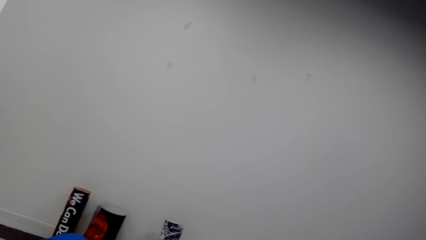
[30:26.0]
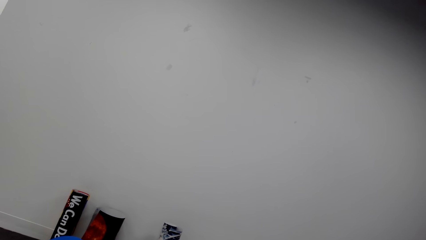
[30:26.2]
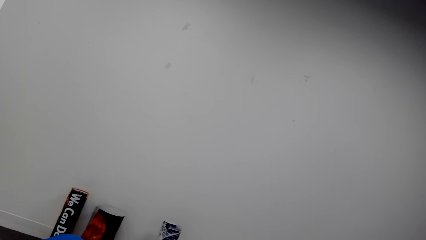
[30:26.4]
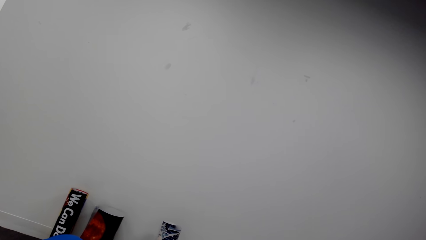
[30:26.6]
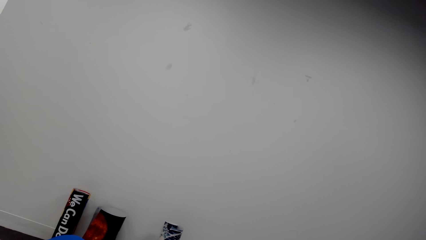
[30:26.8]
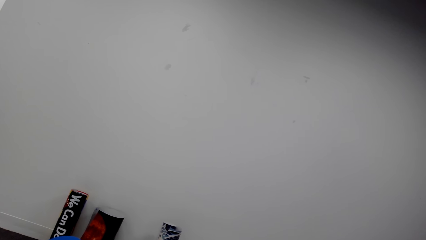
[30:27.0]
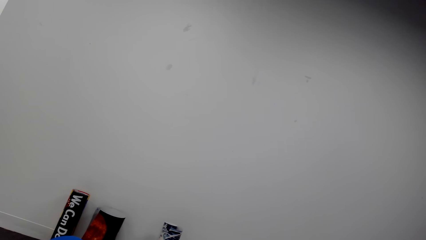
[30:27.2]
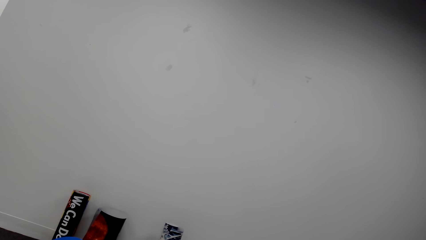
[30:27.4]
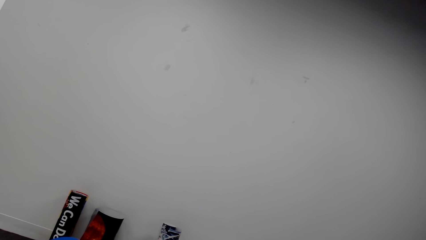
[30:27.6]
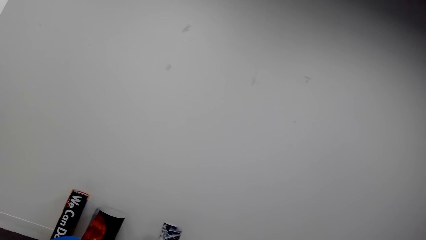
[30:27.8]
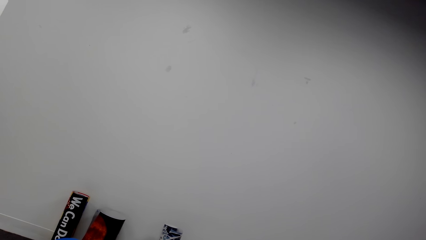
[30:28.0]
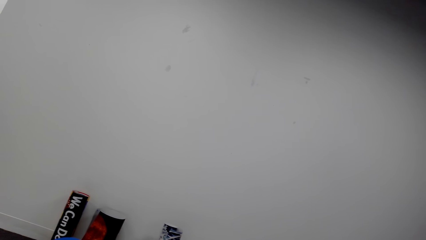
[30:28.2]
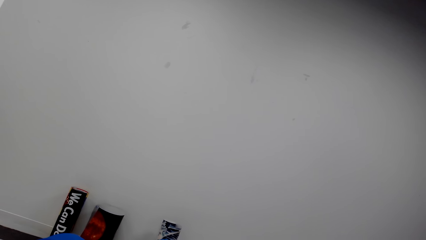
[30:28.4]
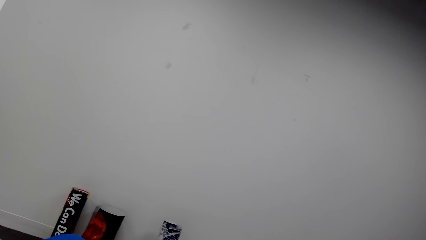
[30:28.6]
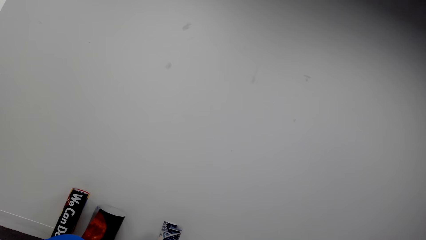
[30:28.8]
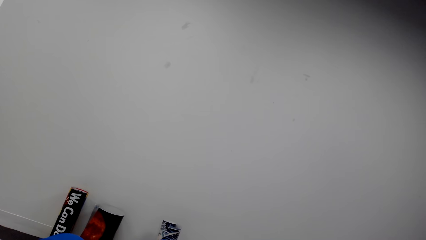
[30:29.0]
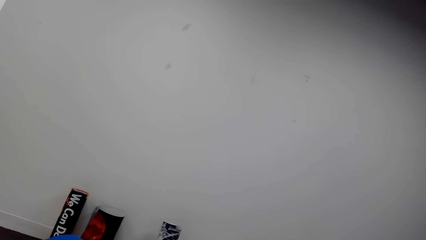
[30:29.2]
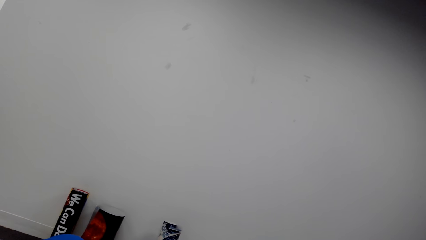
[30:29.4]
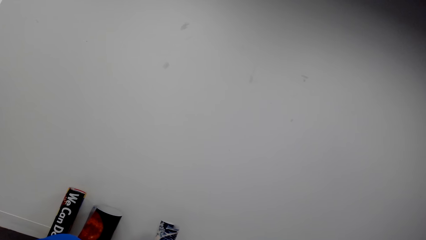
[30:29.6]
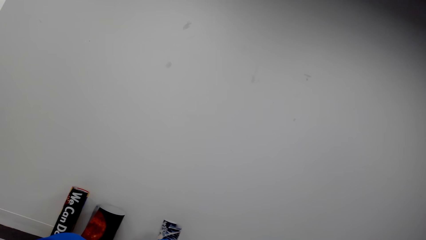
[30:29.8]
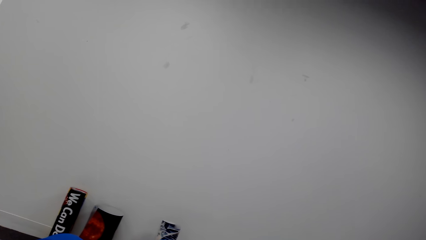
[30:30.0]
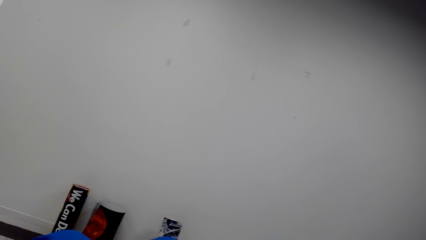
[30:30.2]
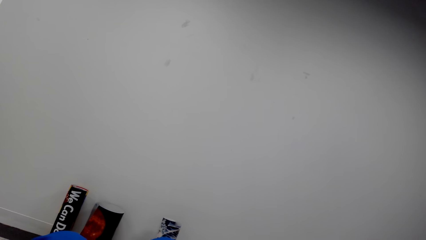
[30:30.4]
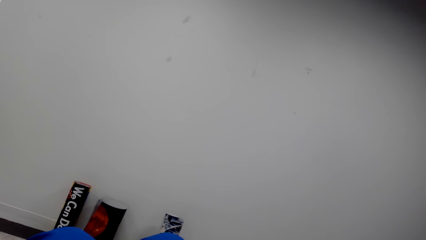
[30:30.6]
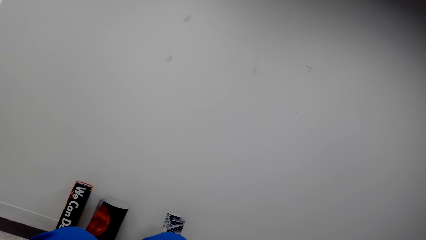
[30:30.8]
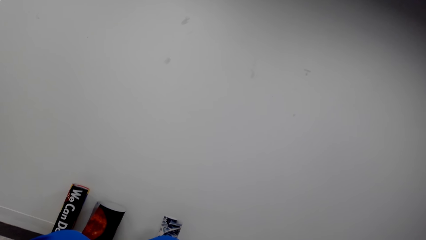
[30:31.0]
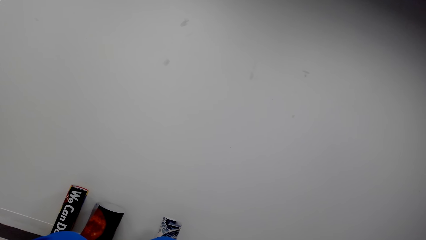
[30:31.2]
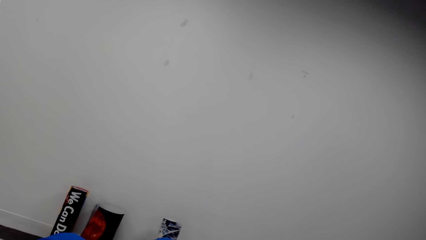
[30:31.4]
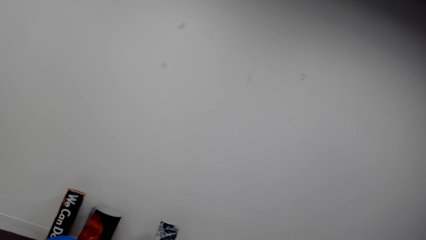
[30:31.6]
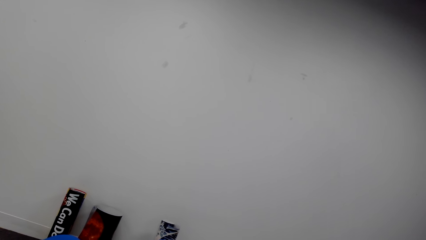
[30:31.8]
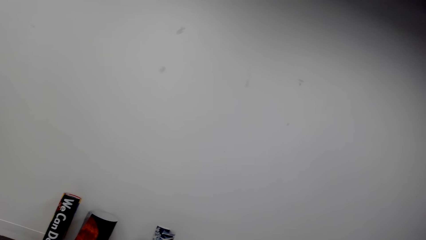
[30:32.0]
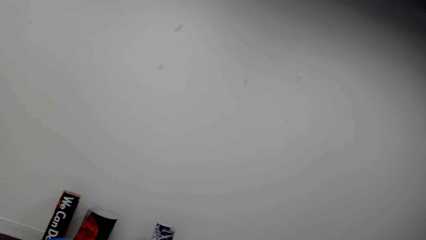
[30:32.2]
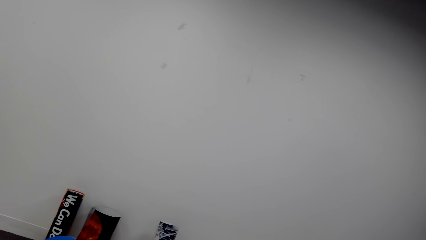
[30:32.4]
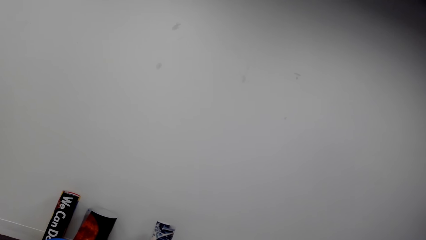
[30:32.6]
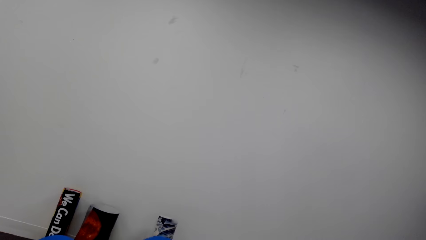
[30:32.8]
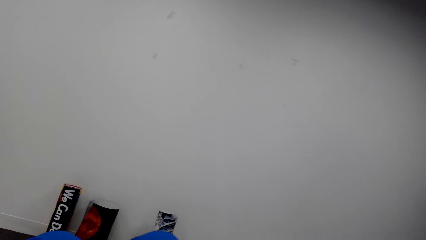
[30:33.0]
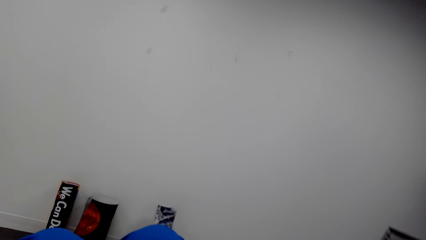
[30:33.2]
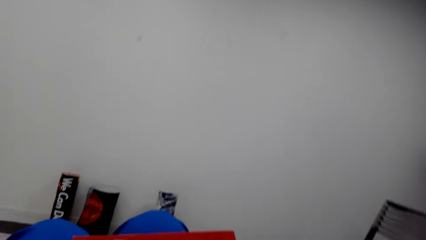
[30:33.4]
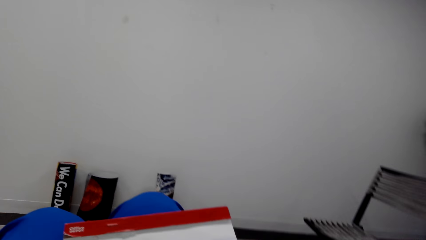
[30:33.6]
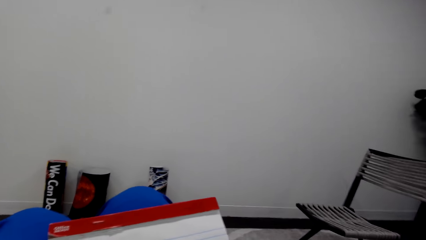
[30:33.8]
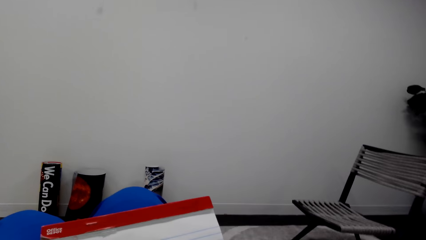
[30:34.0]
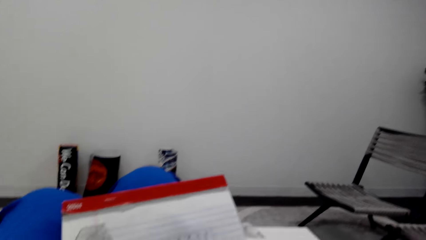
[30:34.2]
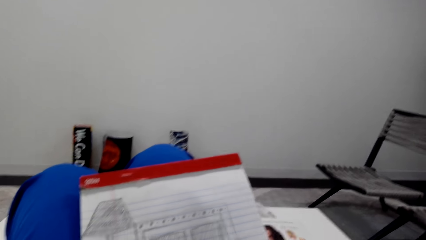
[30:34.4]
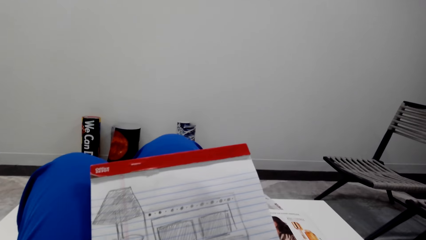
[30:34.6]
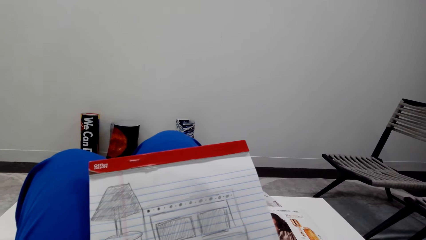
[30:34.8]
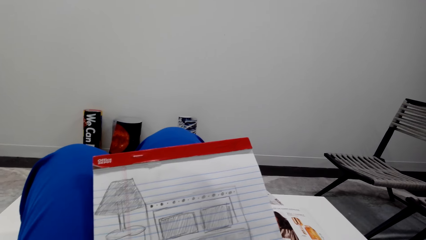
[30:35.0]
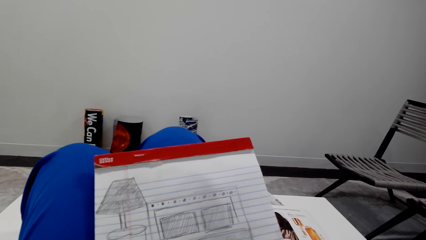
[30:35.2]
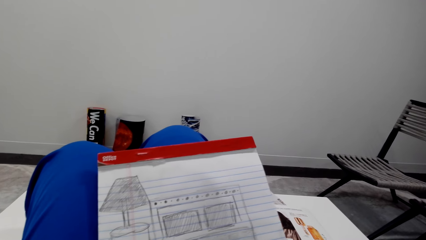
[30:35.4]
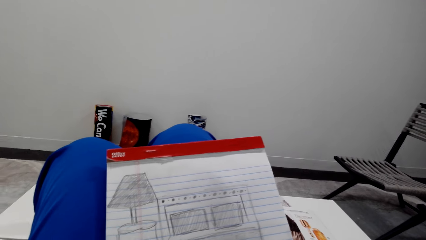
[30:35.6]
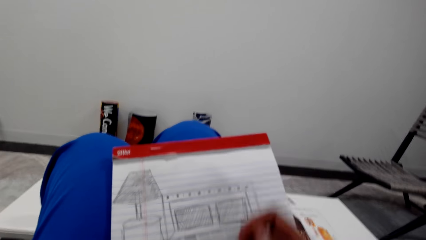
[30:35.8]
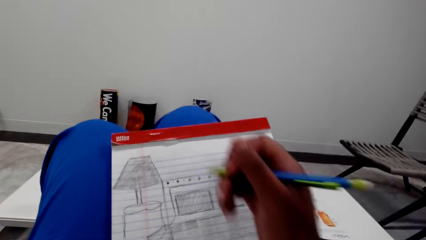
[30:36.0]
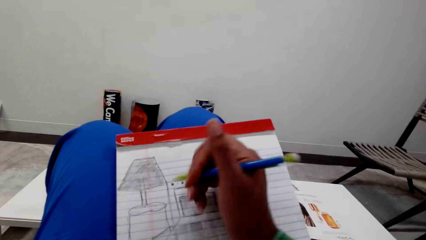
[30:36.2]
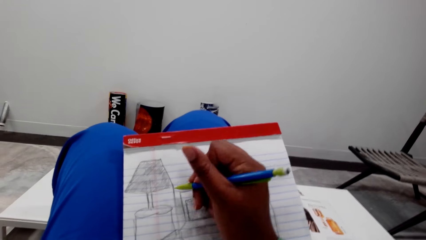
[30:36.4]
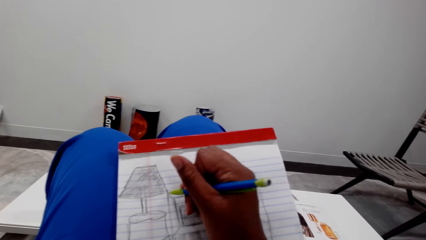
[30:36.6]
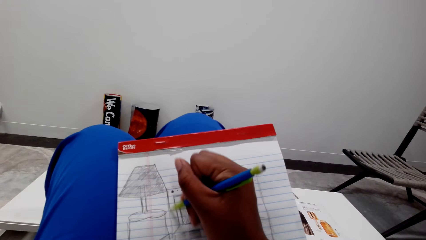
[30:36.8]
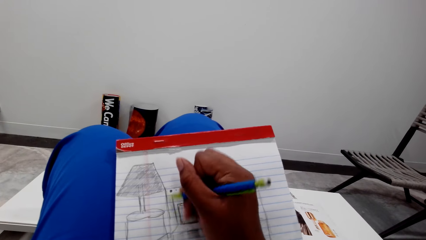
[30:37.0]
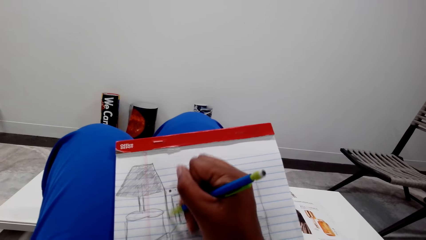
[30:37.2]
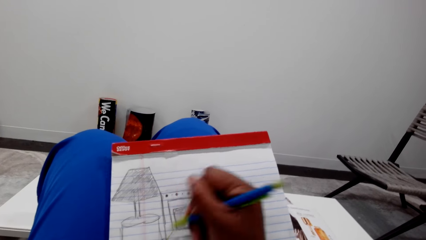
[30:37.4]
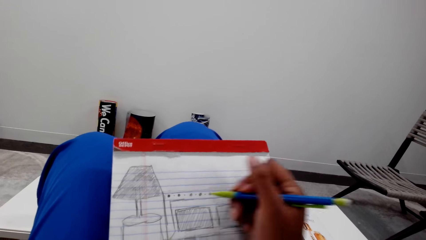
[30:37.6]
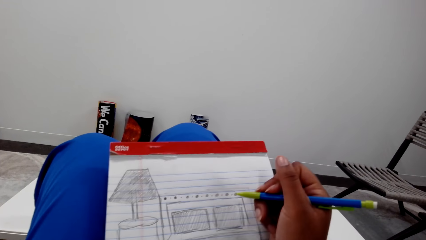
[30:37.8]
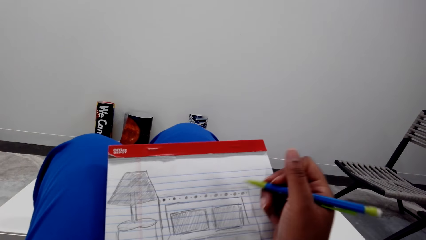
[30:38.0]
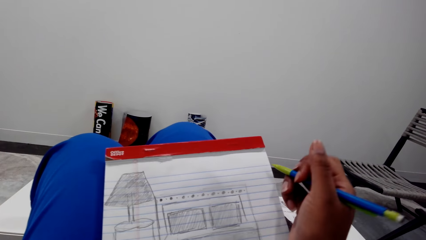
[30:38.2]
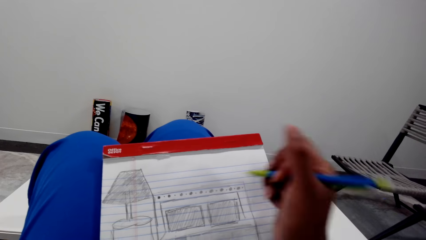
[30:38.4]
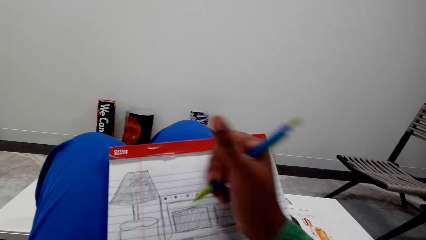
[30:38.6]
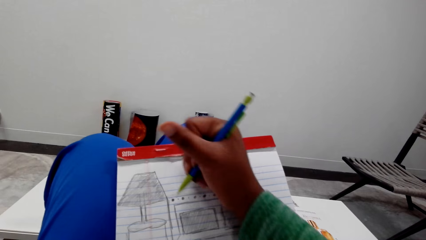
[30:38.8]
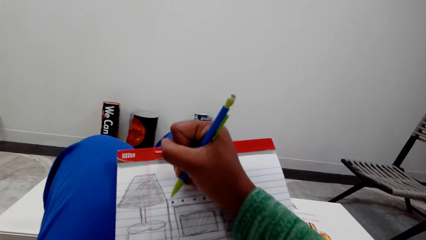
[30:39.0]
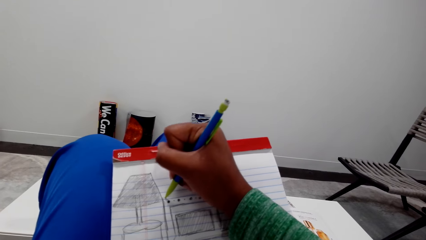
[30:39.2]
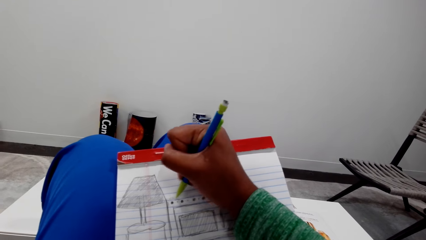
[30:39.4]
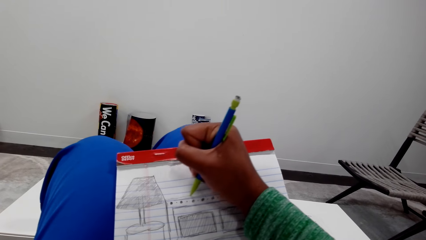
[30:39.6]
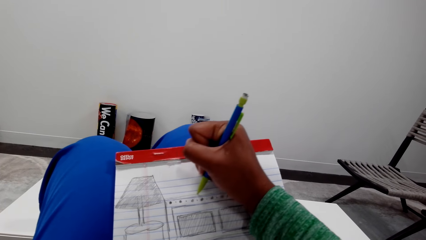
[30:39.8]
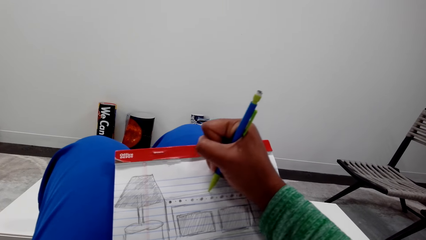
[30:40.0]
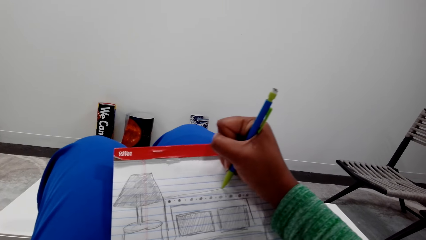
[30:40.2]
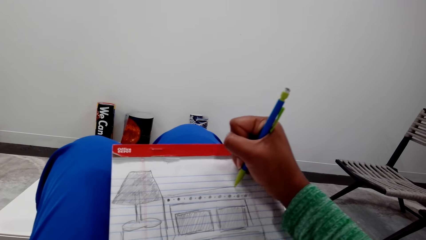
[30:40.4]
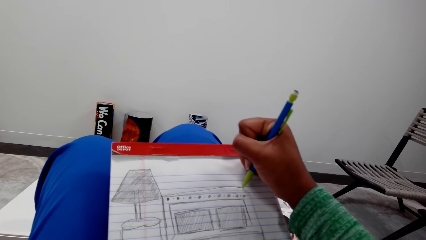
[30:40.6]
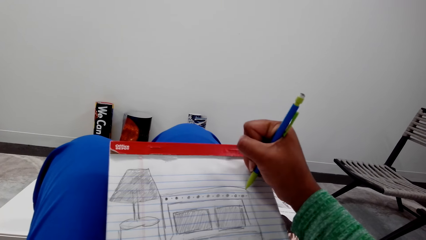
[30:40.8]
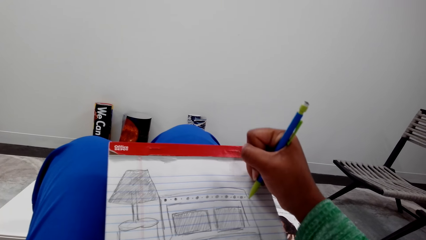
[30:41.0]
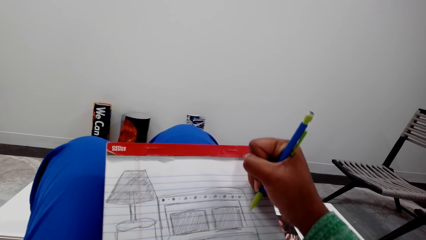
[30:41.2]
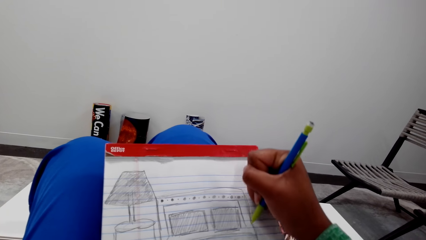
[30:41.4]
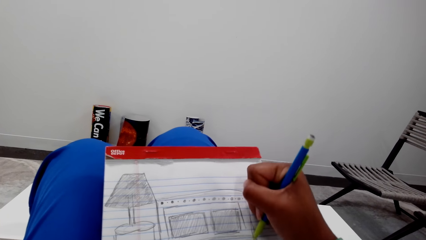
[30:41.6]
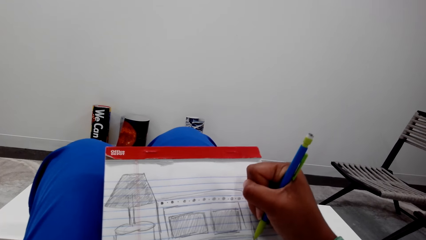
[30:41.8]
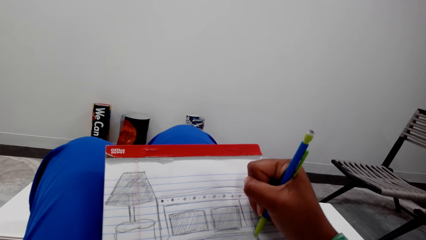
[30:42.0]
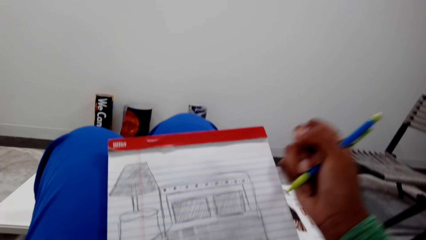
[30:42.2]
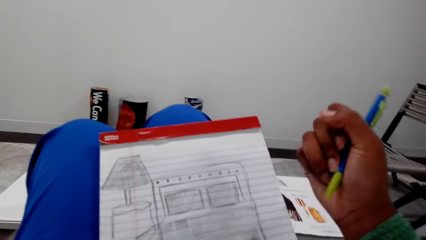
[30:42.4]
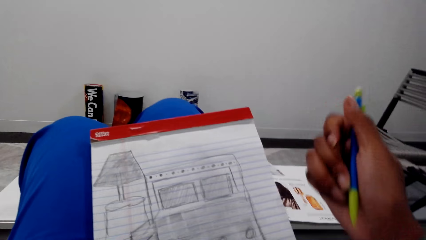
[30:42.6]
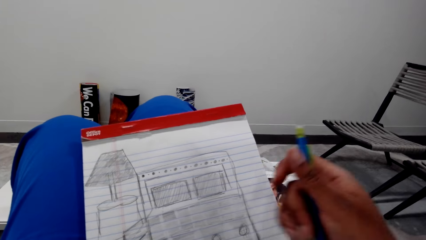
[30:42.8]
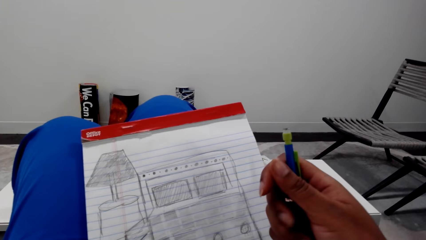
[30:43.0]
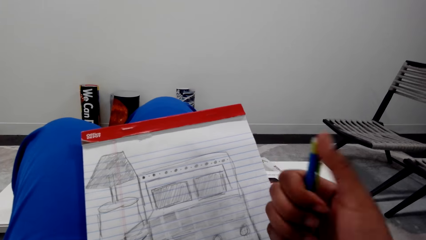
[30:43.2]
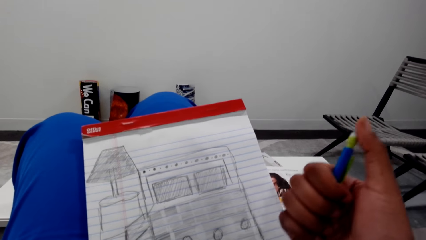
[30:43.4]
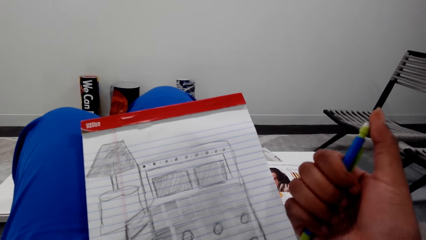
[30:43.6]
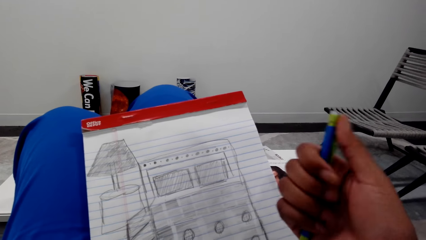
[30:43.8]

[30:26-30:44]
The camera wearer converses. They converse again. They draw on the book.
